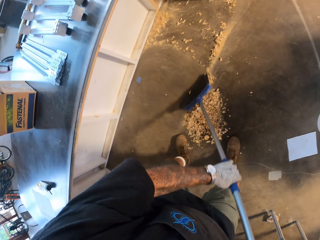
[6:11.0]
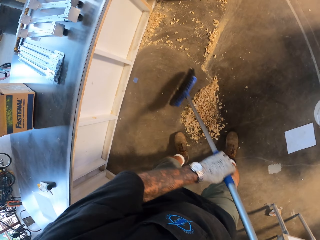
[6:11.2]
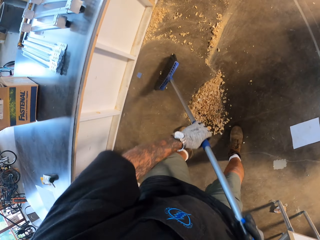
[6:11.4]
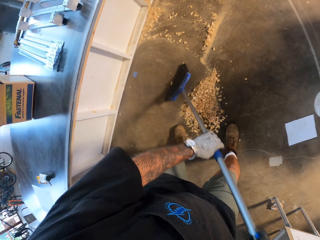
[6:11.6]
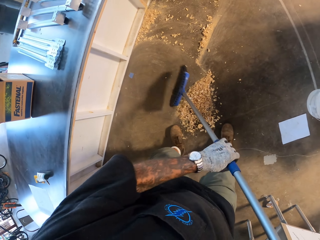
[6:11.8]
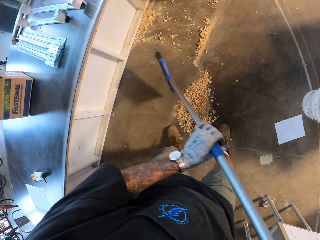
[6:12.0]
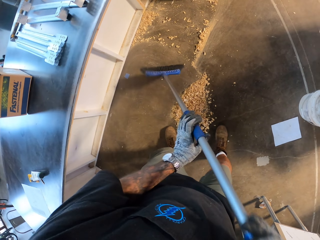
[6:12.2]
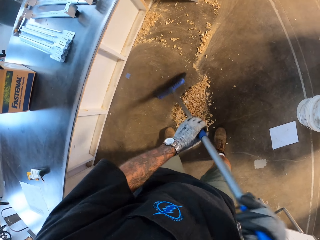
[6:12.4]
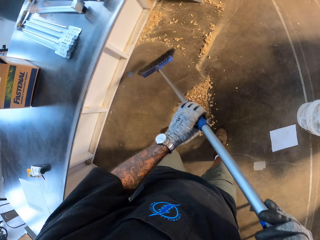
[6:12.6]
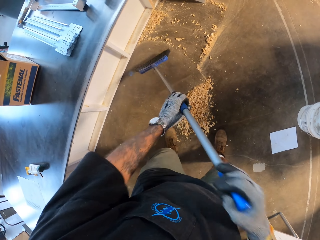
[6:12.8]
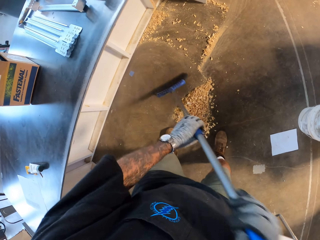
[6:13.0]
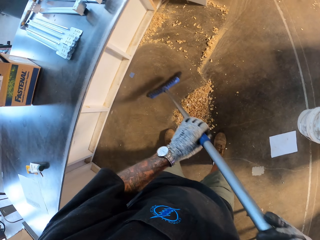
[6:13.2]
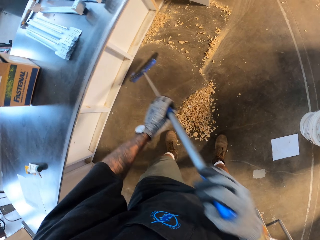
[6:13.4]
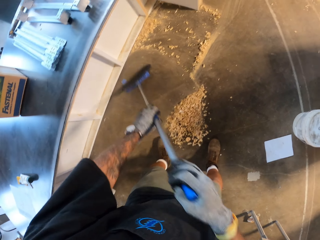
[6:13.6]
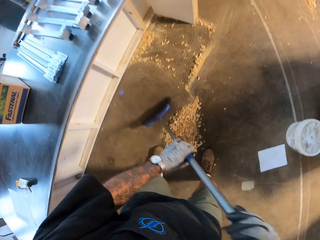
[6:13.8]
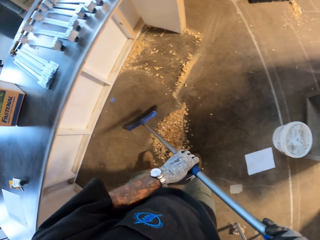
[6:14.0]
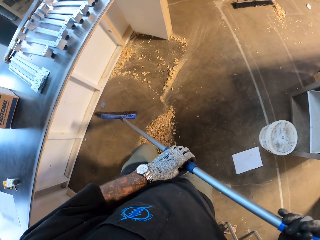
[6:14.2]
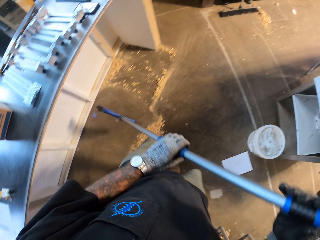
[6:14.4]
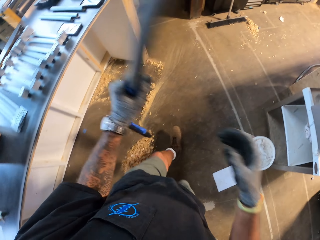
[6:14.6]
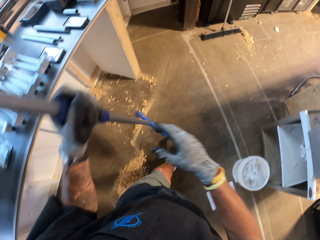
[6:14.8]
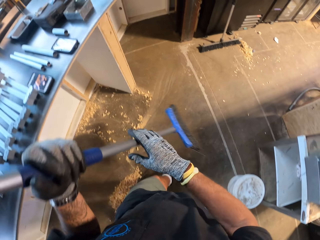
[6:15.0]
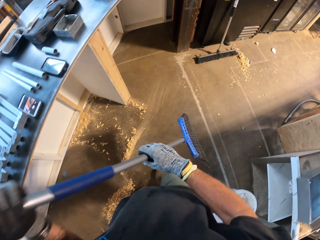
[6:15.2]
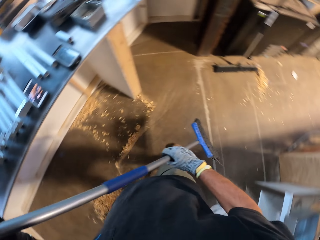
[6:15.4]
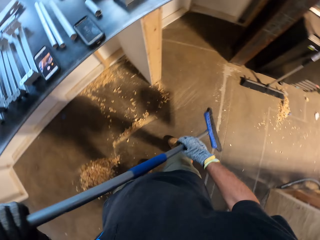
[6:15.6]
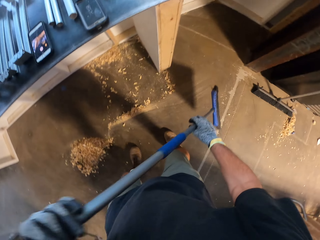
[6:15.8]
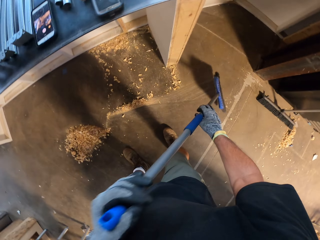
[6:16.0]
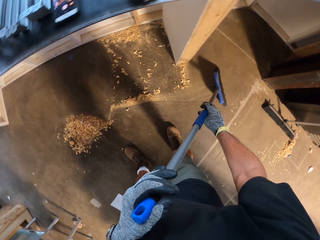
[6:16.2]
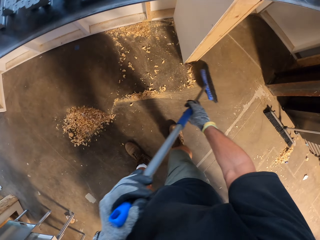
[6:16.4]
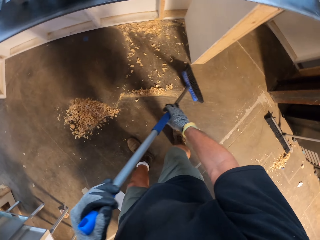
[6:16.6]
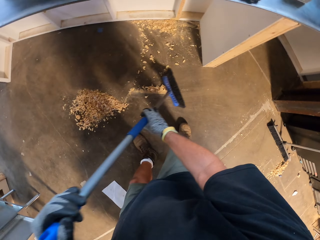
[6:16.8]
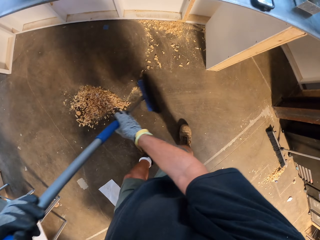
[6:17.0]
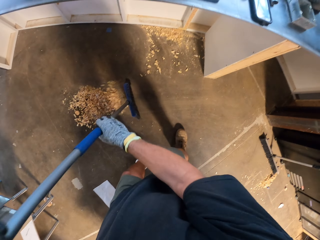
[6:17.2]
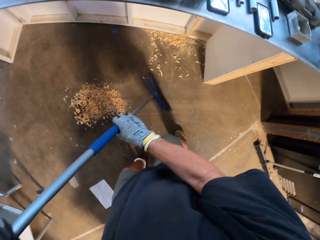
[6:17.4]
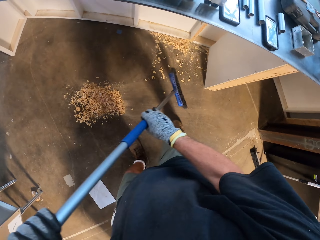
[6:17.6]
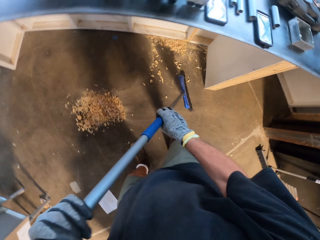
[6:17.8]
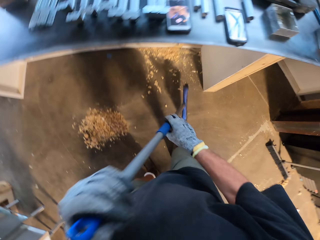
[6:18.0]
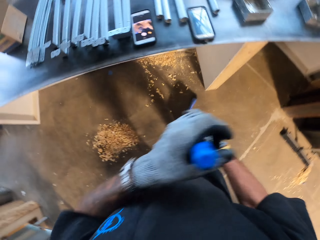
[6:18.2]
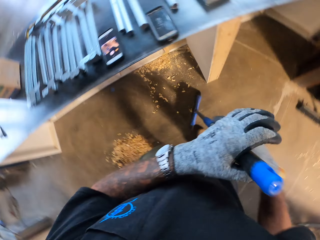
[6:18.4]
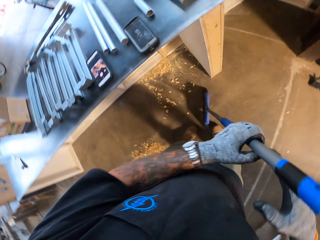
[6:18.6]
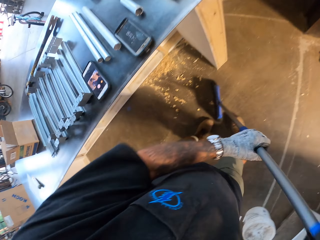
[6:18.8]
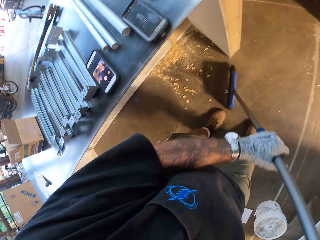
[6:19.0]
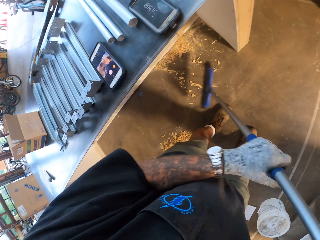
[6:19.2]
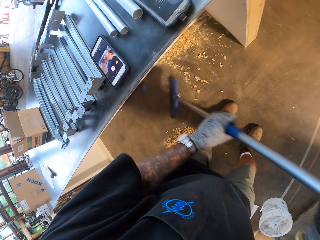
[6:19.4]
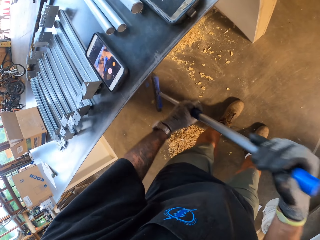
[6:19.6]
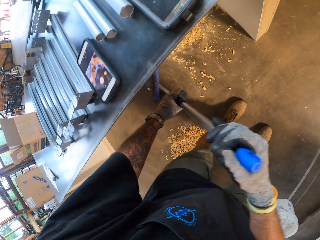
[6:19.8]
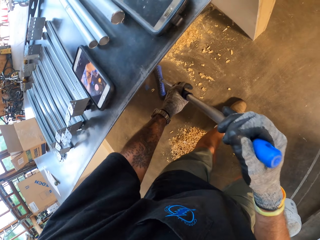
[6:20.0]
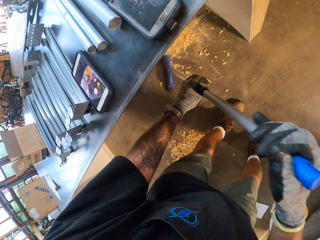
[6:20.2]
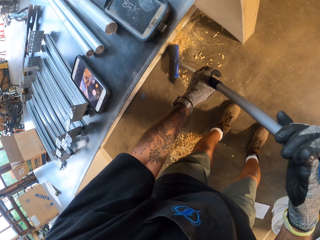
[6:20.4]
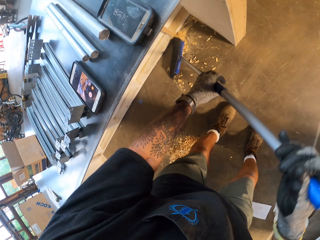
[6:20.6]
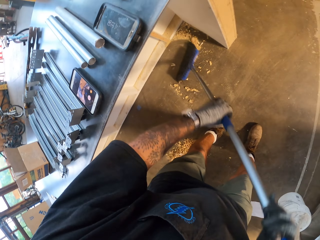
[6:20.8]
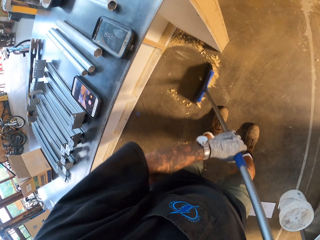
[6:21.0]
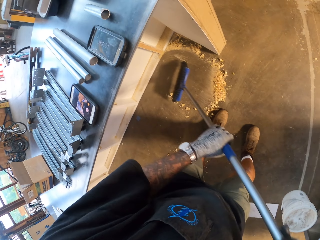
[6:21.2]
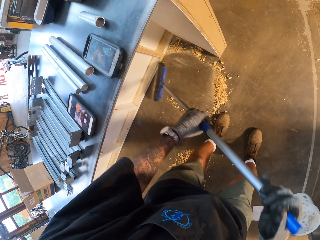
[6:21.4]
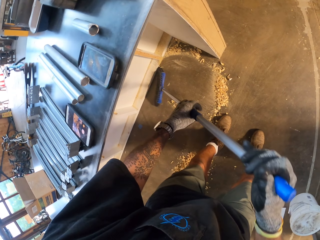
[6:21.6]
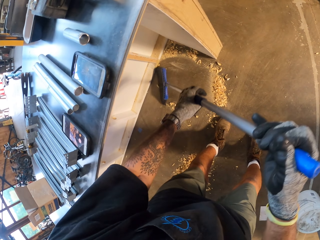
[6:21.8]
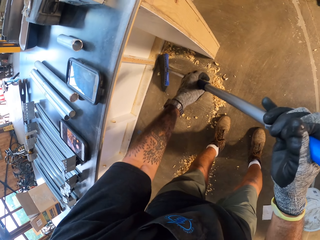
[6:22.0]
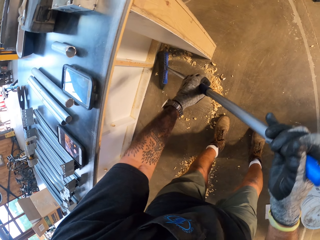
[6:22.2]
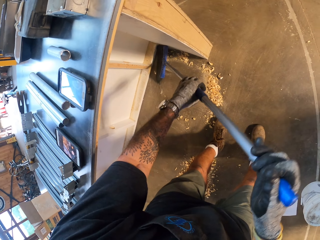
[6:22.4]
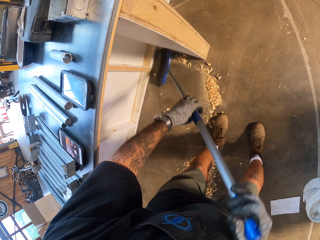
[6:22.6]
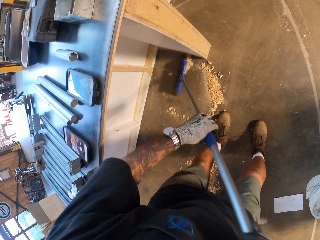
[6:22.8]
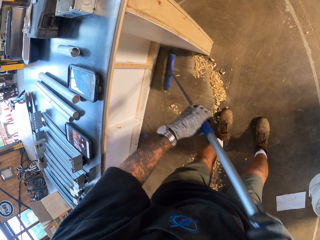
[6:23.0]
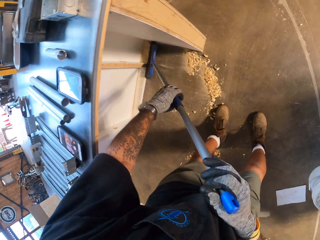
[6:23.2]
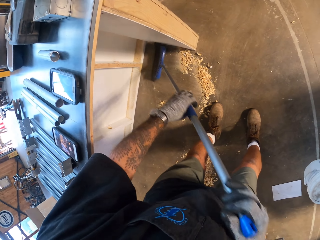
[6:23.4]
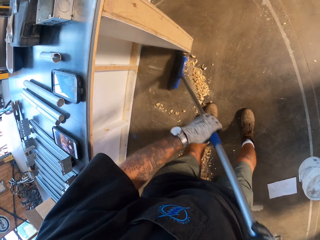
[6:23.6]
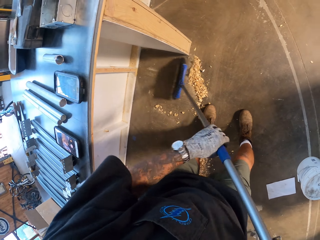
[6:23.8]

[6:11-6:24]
The camera wearer sweeps the floor with a broom repeatedly.

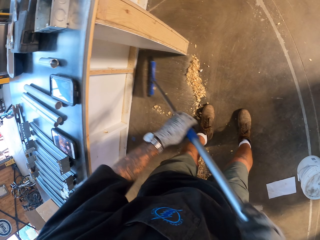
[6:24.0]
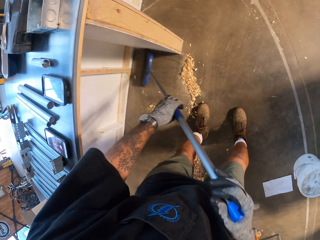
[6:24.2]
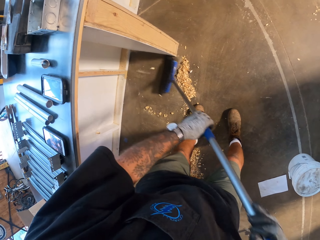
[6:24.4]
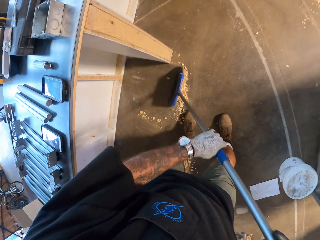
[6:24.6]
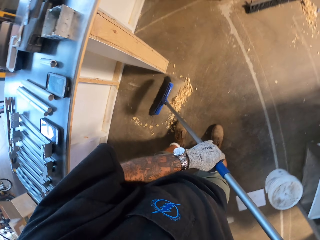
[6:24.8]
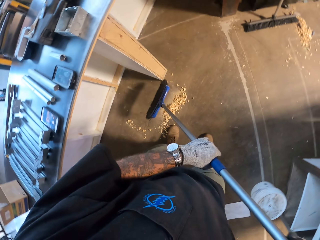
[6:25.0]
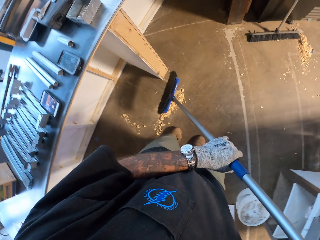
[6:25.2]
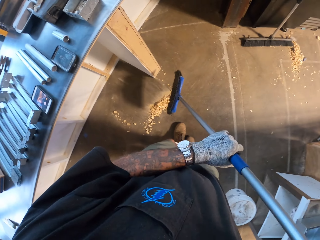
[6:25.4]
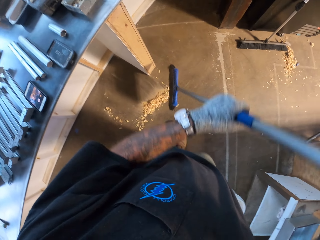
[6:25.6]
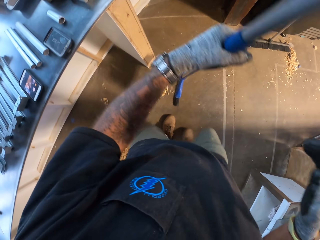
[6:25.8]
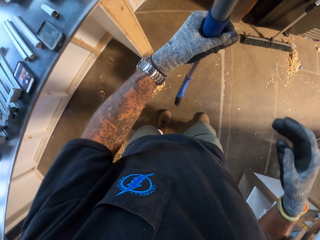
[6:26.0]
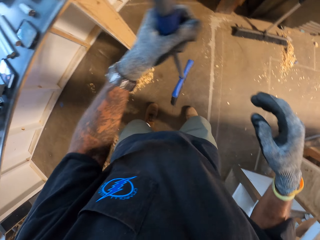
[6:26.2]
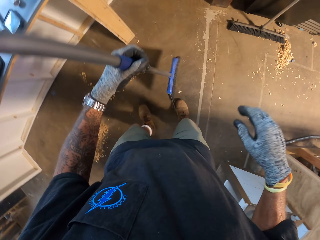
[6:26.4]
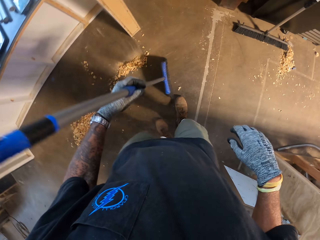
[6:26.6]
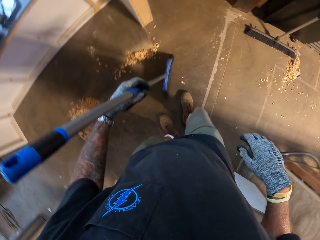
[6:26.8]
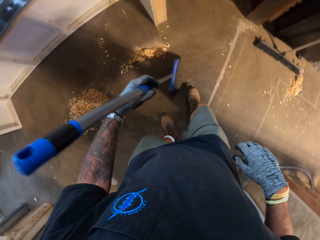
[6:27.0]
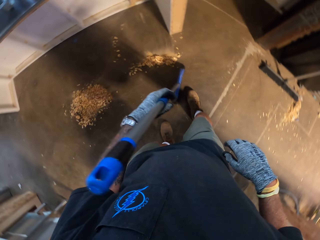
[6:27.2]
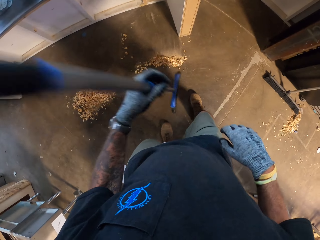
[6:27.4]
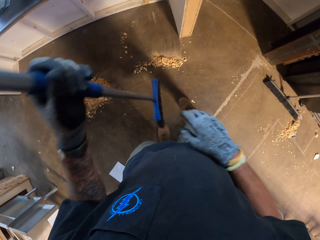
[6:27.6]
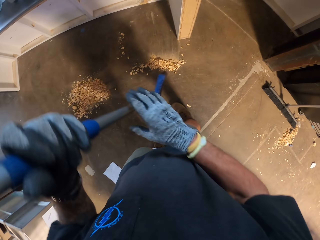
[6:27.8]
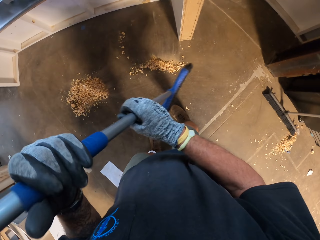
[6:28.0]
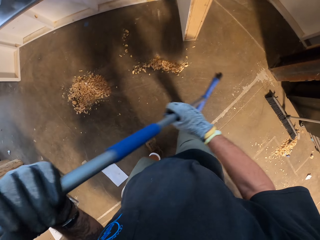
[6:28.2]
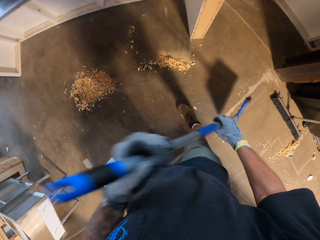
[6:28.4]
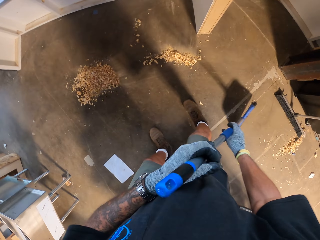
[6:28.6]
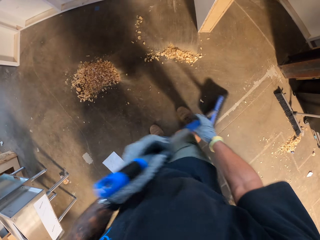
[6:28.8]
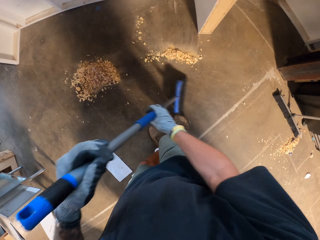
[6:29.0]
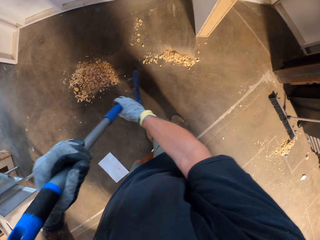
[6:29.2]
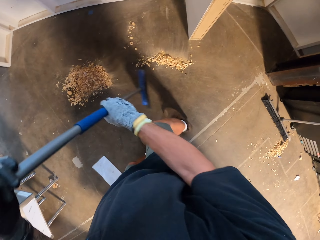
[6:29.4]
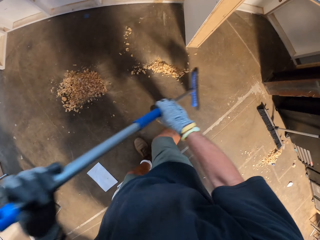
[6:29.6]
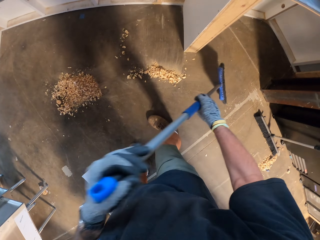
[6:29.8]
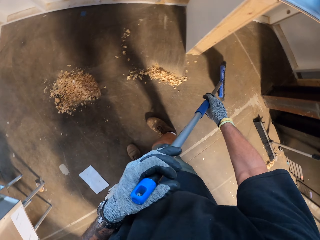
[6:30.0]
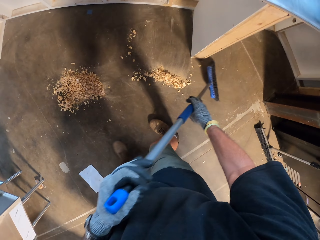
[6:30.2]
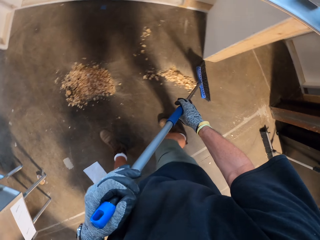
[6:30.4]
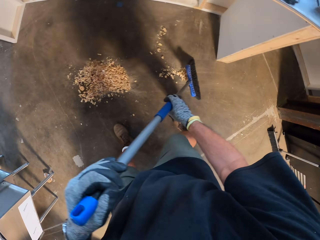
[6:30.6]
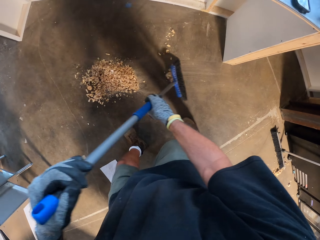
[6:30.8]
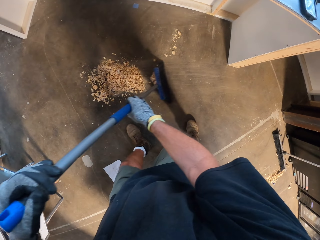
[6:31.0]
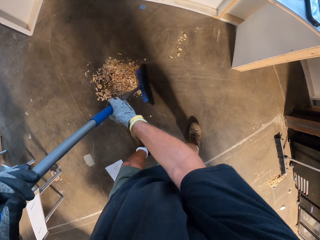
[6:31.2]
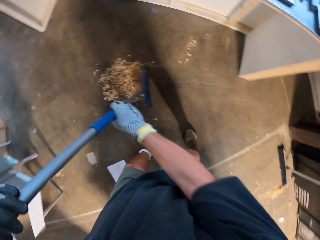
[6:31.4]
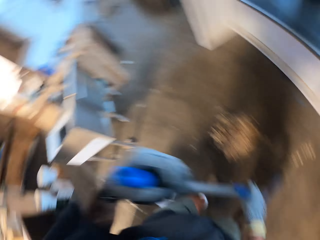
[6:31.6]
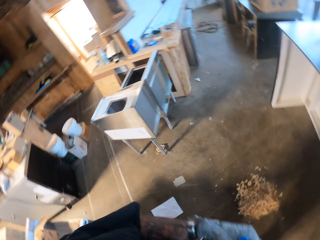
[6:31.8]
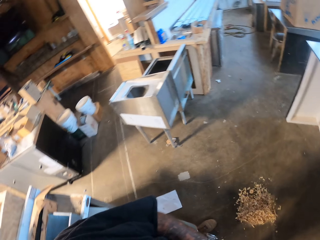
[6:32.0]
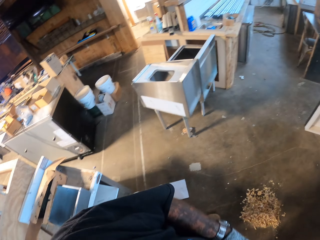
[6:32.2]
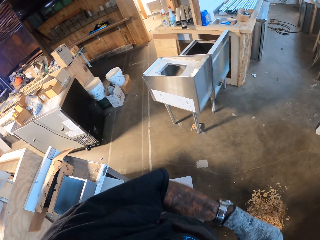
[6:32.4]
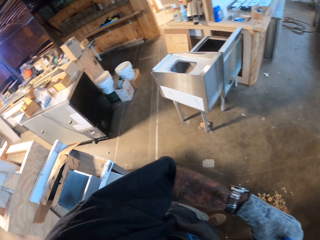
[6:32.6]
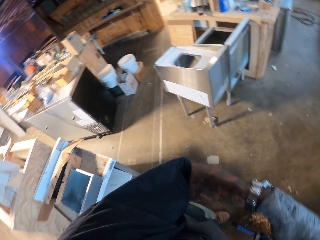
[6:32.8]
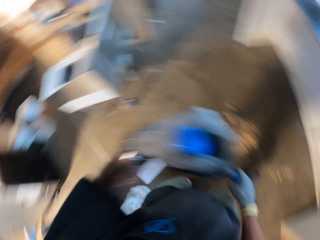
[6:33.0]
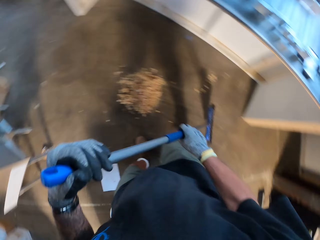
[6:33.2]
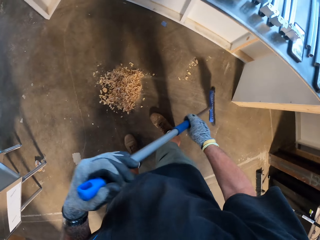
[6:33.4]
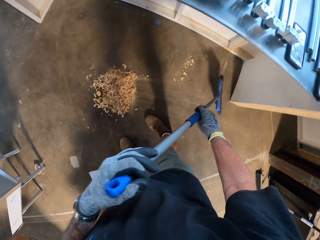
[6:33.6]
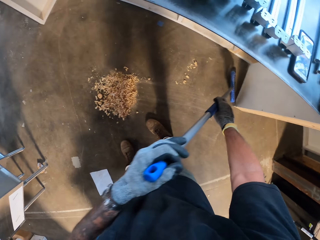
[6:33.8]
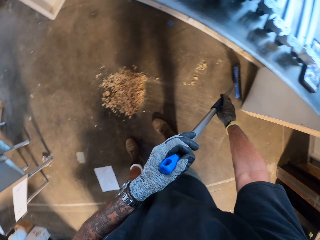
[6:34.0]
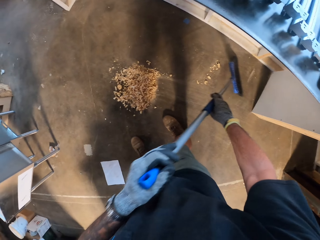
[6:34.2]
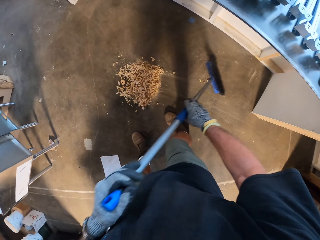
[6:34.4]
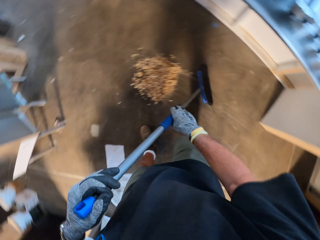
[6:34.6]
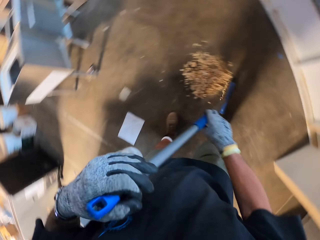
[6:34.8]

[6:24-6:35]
The camera wearer sweeps the floor with a broom repeatedly. They put the dirt together.
